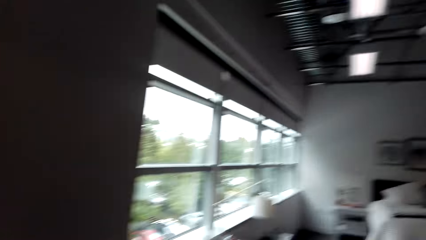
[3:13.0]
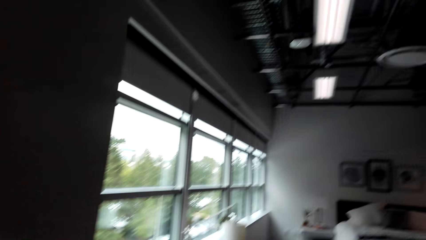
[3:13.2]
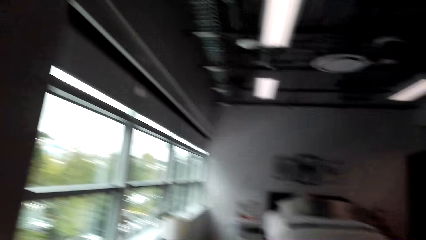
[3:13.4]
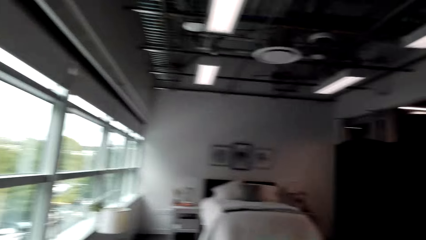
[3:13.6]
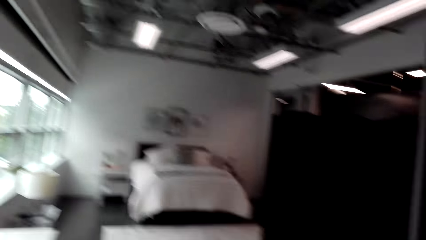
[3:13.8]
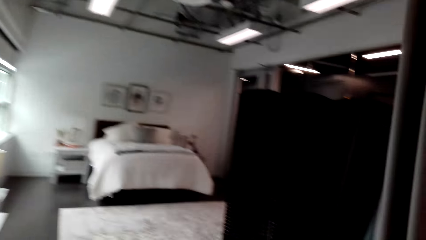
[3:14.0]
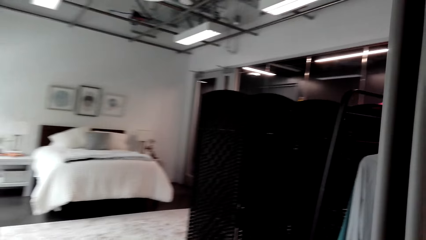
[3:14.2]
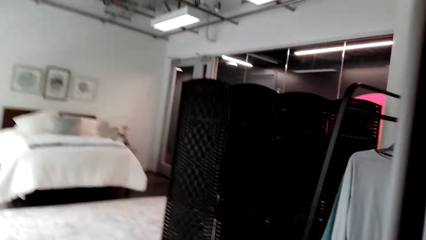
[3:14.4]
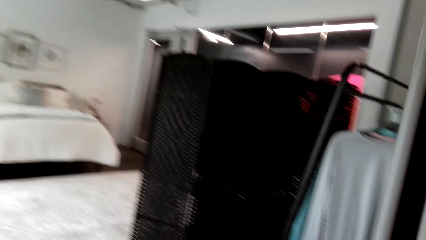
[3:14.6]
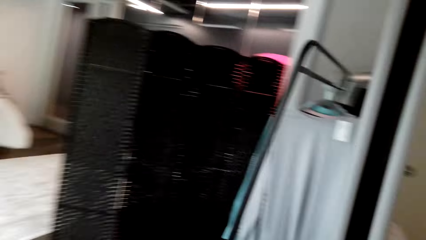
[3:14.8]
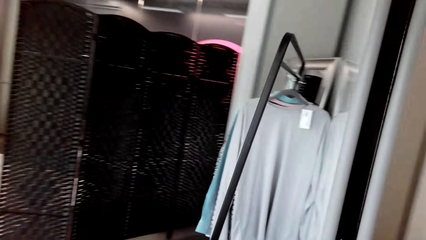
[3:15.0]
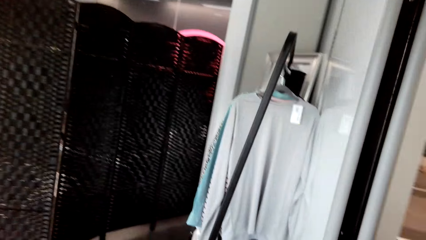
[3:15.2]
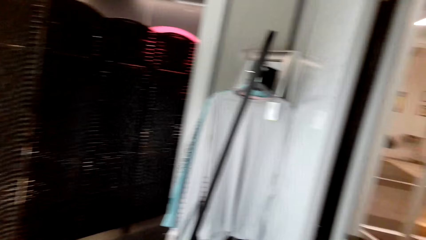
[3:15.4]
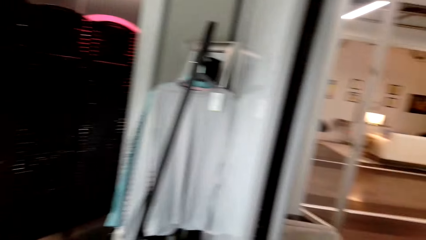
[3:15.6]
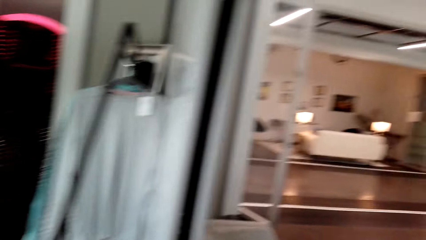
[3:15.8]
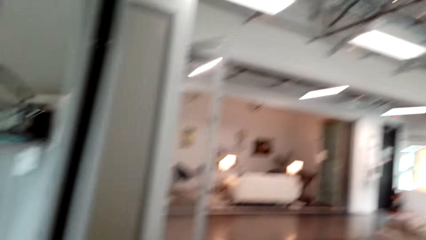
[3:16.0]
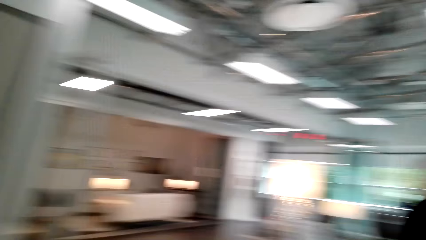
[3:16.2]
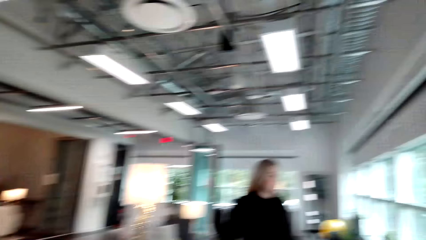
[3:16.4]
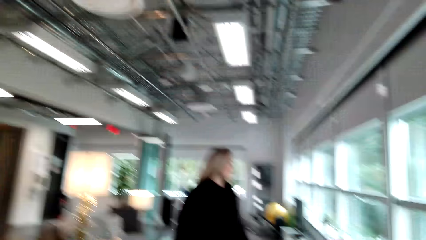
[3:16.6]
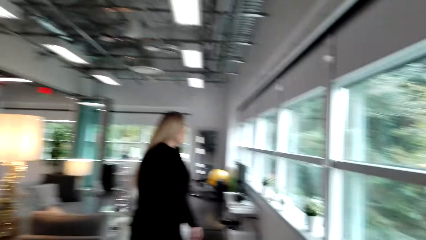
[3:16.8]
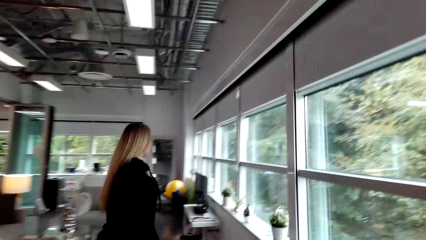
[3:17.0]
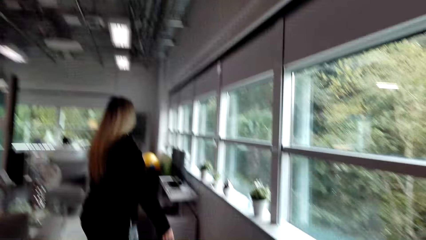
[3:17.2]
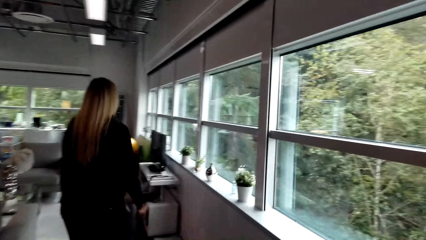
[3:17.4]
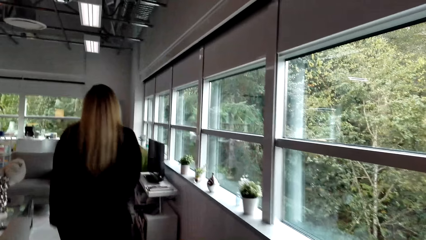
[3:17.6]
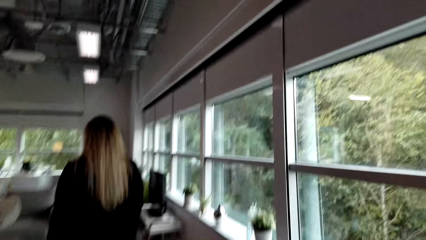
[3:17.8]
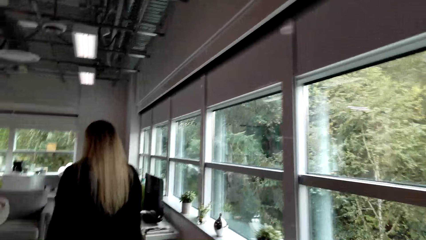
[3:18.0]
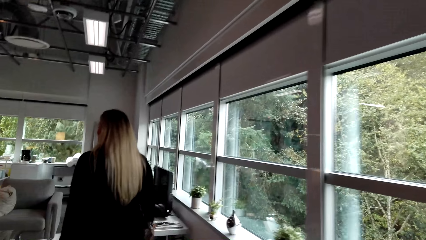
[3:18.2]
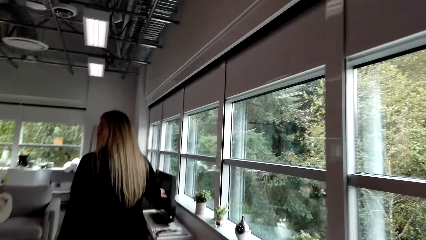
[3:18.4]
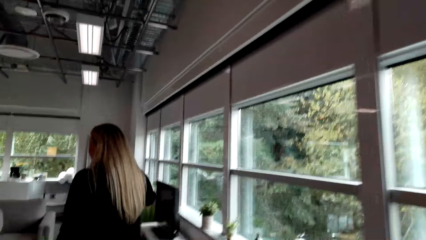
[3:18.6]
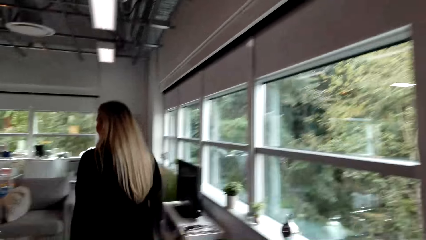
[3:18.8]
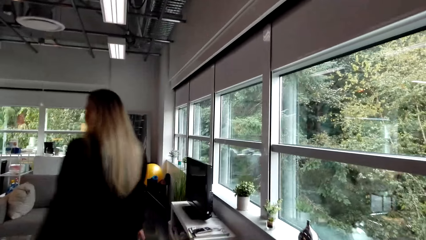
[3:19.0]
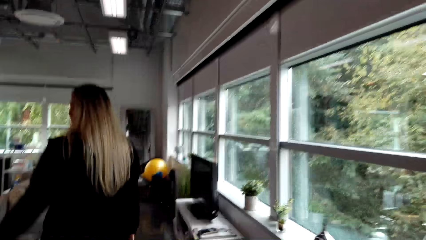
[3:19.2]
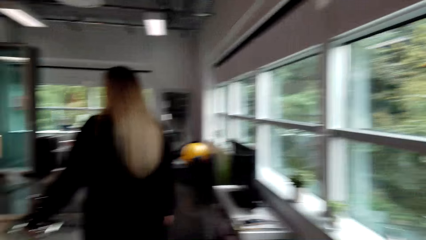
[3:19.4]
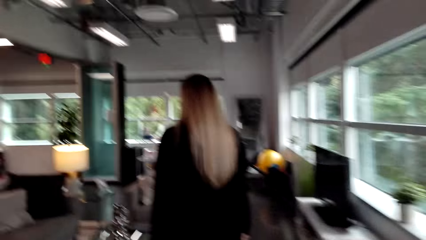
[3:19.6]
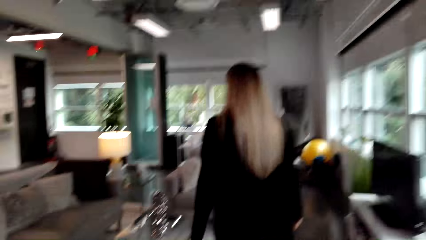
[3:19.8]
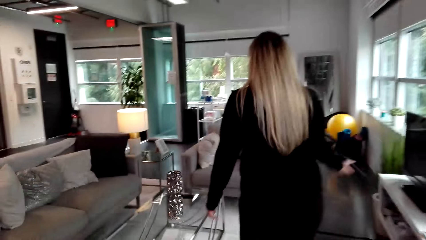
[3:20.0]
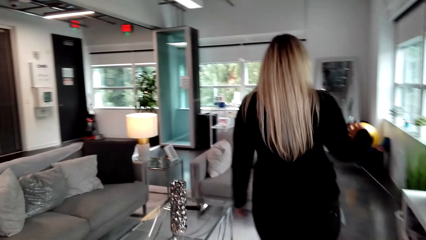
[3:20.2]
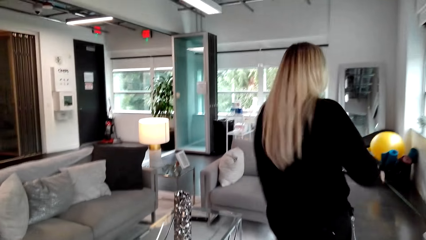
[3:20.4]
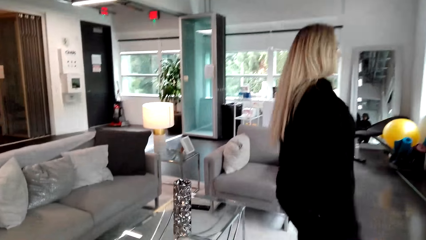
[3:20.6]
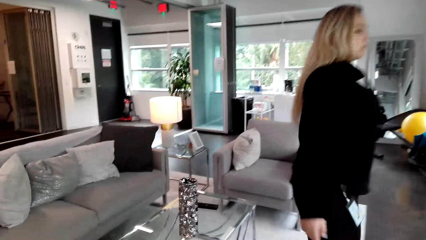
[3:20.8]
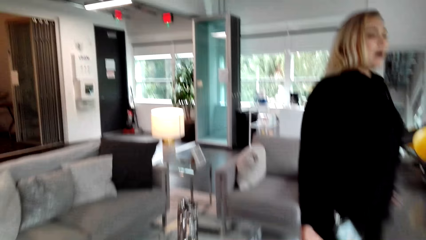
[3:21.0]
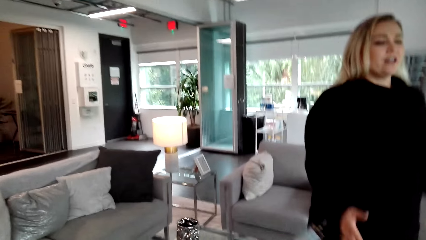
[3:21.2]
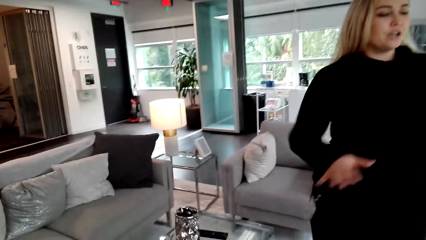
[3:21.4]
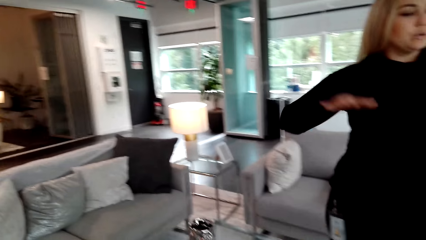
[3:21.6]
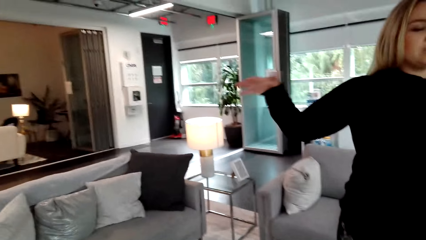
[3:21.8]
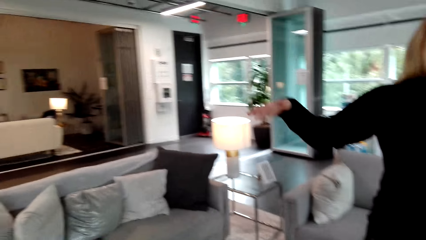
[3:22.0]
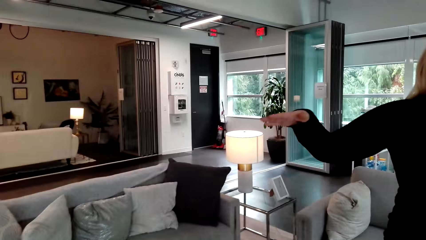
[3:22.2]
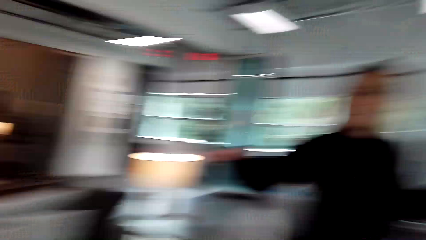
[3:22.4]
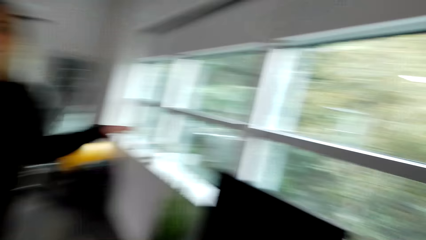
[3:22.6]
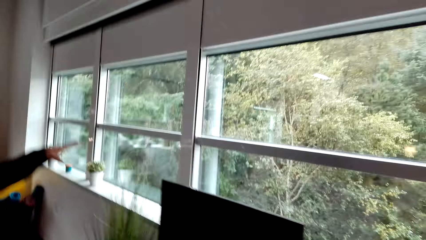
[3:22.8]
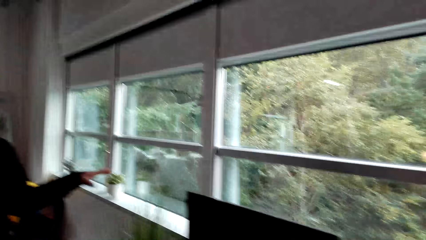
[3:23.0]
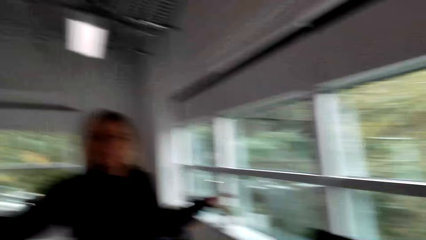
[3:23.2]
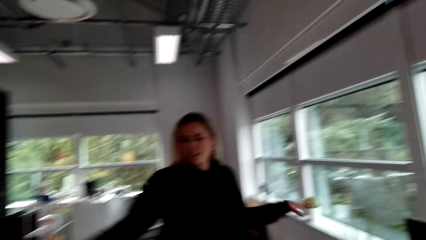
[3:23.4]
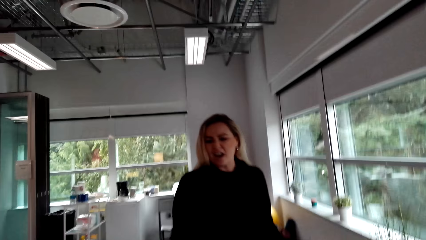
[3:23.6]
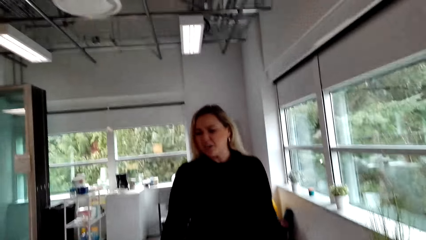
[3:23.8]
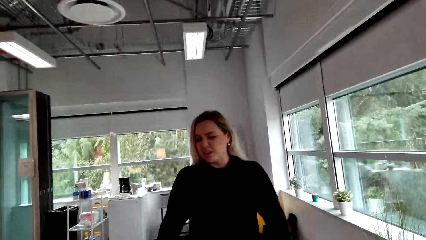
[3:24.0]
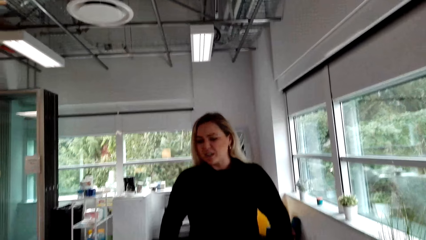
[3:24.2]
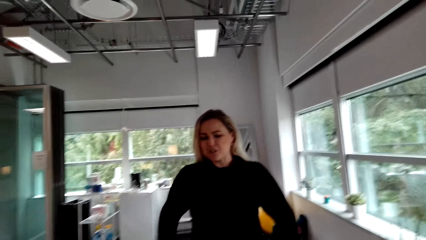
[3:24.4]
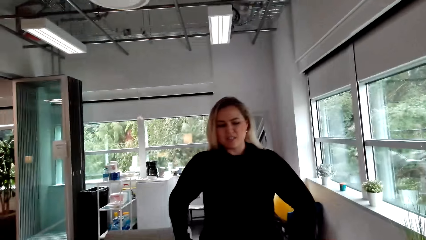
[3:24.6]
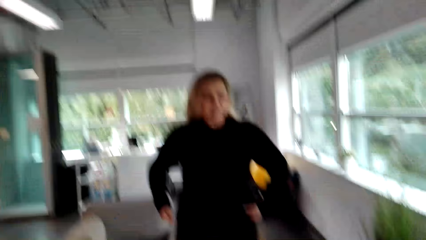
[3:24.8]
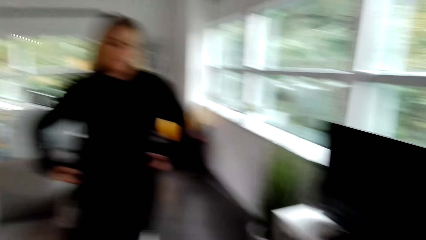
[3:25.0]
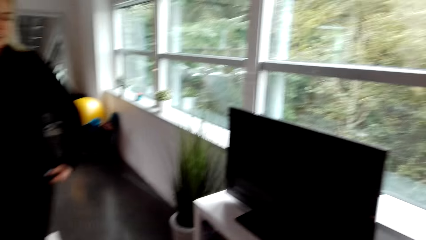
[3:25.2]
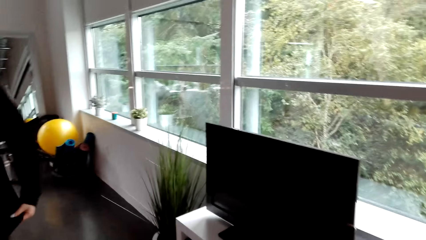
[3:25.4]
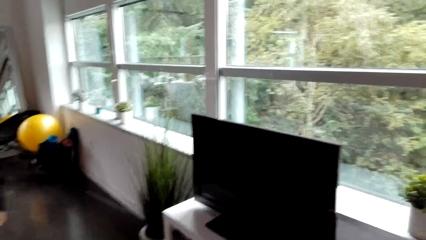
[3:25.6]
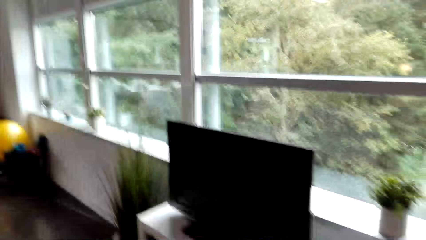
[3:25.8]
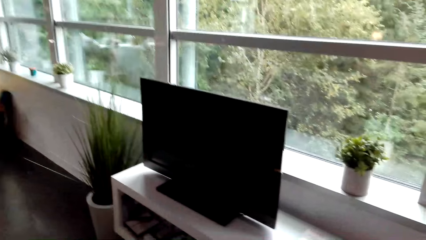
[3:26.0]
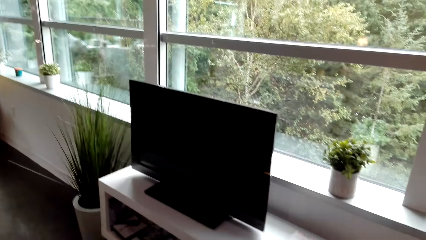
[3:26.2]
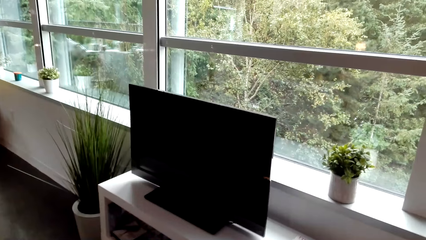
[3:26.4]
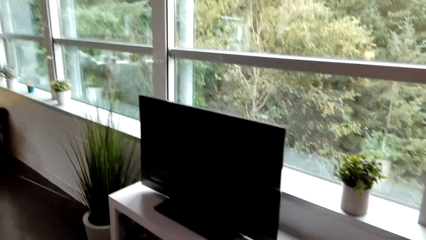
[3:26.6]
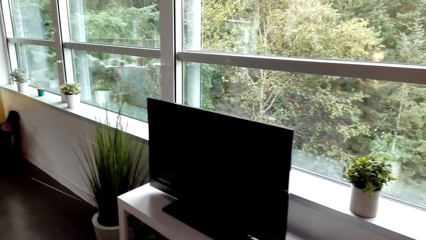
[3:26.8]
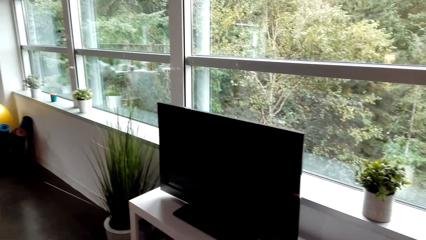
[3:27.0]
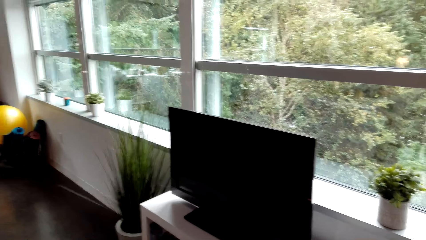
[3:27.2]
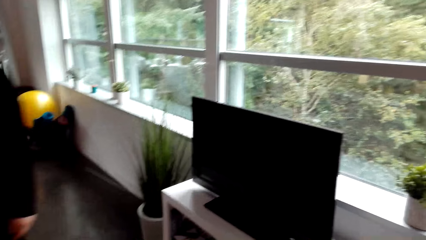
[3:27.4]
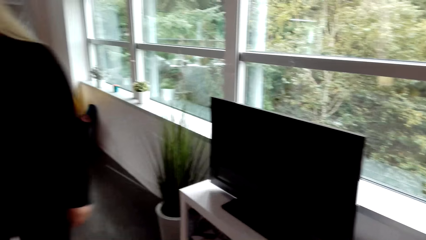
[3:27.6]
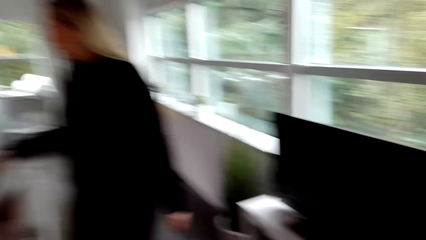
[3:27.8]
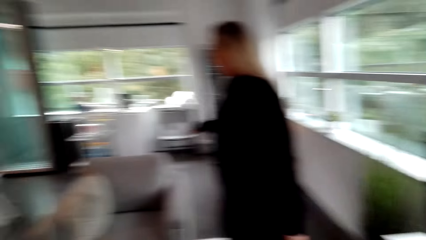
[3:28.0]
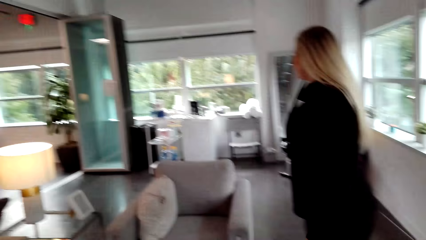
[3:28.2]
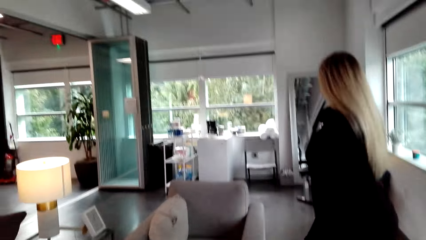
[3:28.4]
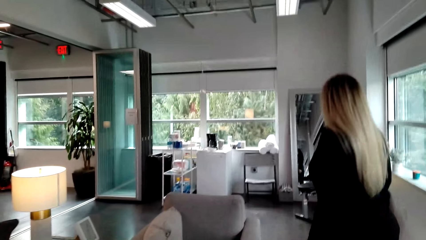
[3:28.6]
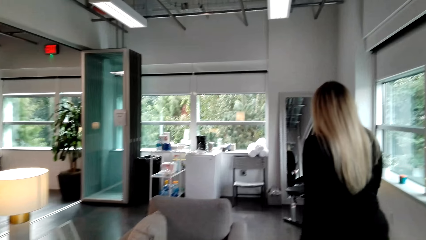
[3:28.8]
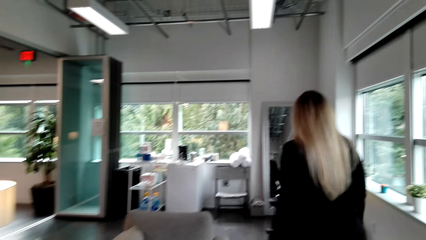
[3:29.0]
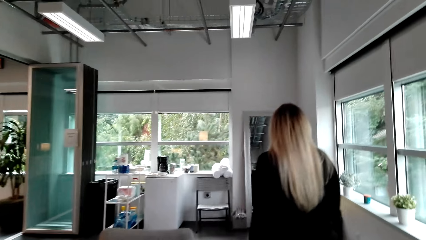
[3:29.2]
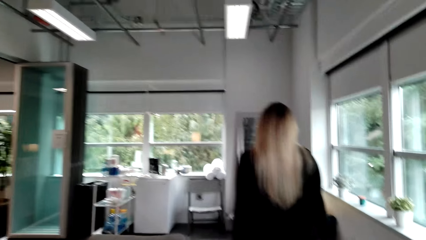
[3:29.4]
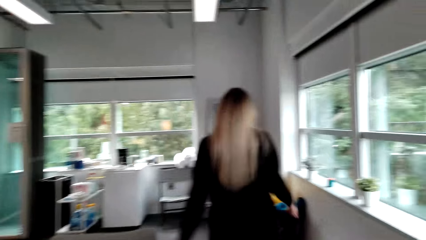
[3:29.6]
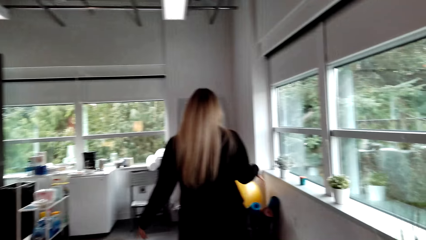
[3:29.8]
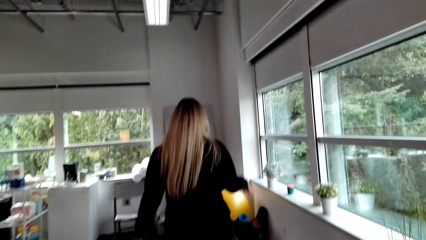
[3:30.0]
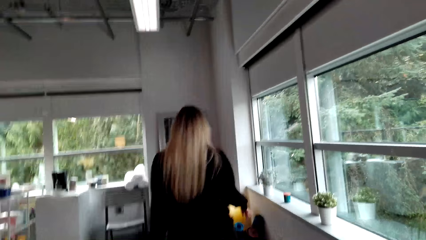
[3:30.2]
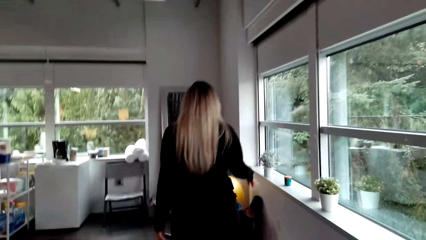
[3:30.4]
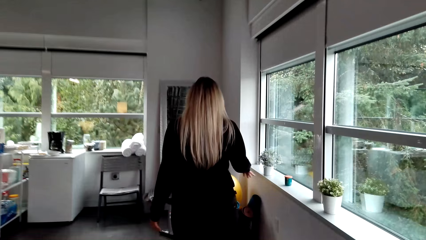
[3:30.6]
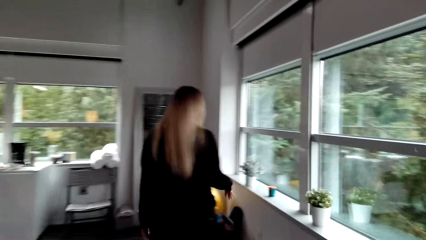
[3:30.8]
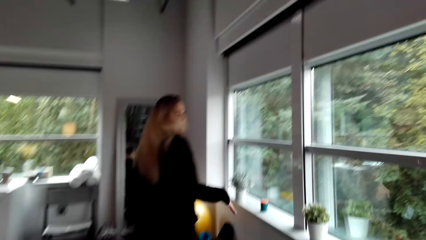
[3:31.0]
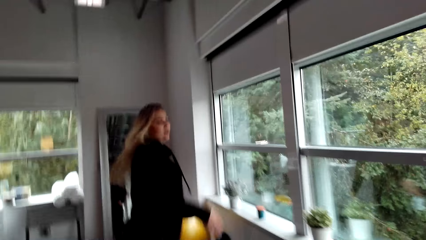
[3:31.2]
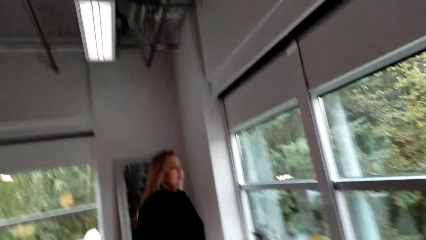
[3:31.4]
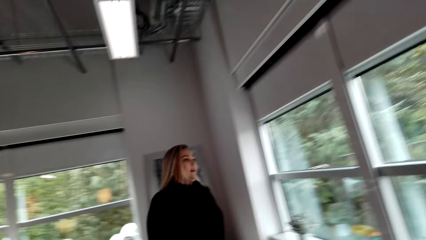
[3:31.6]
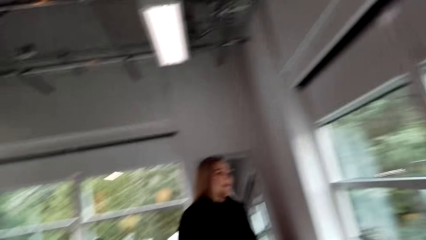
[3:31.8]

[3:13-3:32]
The camera wearer looks around the room. A woman walks in the house. The camera wearer walks in the house. They look at the TV. The woman walks in the house. The camera wearer walks in the house.
